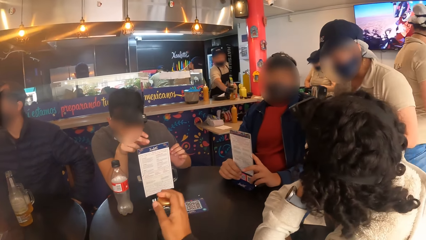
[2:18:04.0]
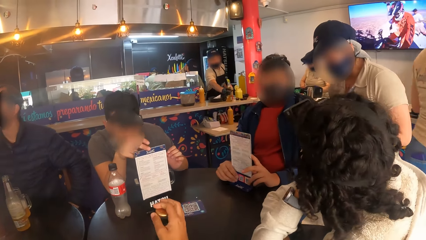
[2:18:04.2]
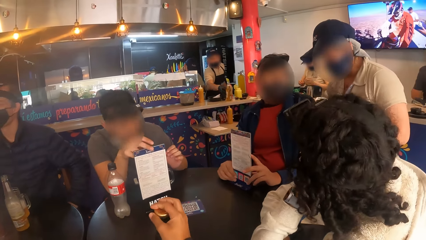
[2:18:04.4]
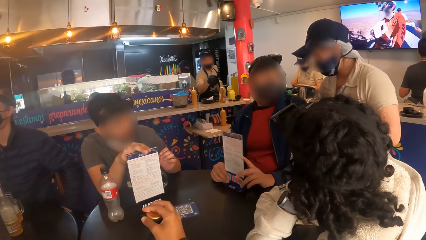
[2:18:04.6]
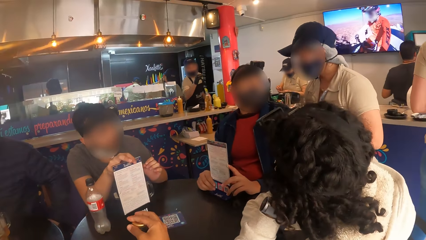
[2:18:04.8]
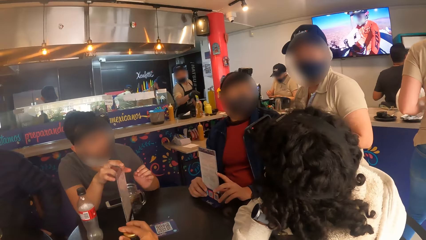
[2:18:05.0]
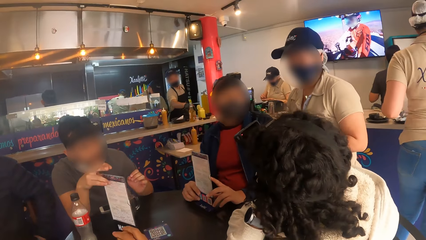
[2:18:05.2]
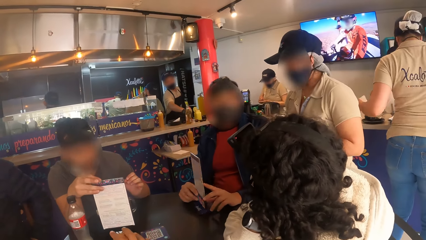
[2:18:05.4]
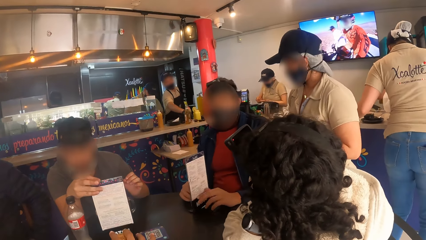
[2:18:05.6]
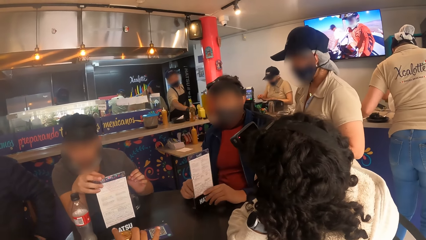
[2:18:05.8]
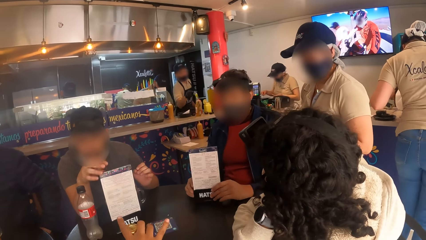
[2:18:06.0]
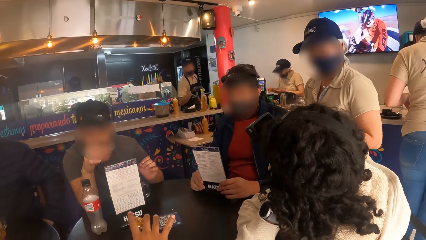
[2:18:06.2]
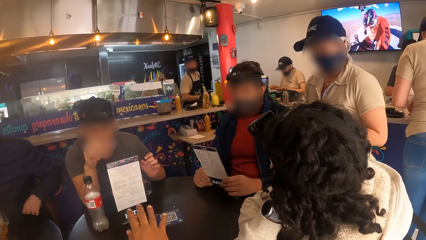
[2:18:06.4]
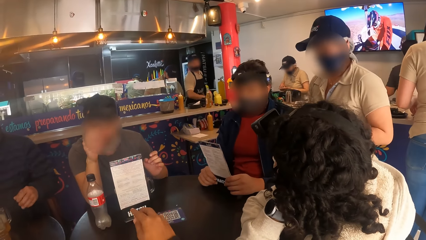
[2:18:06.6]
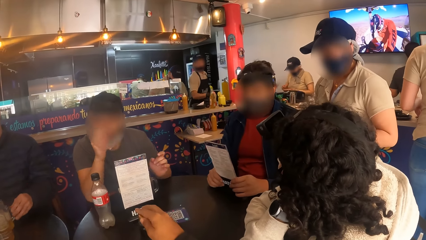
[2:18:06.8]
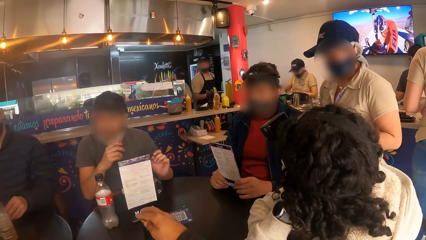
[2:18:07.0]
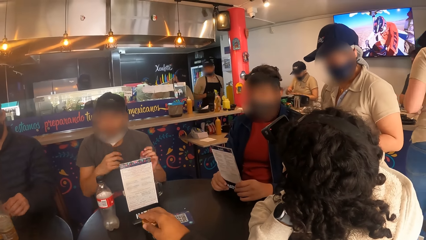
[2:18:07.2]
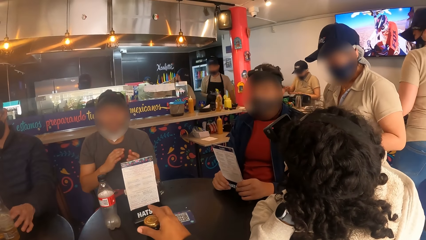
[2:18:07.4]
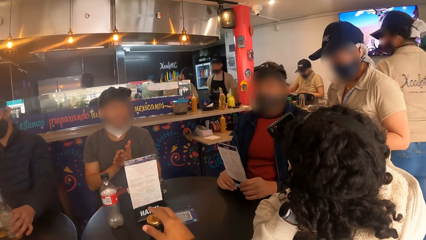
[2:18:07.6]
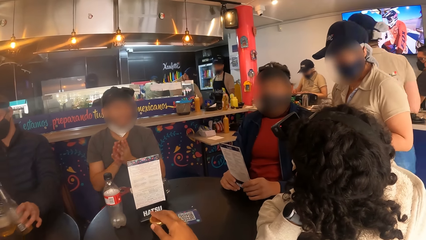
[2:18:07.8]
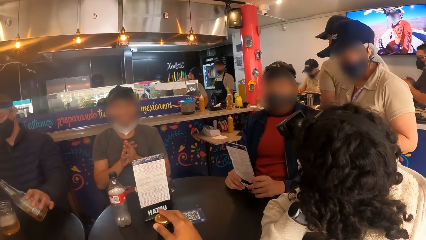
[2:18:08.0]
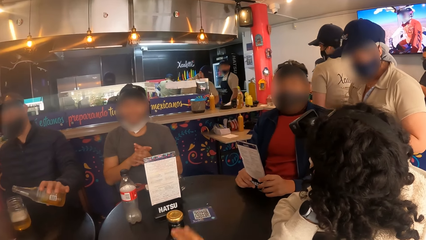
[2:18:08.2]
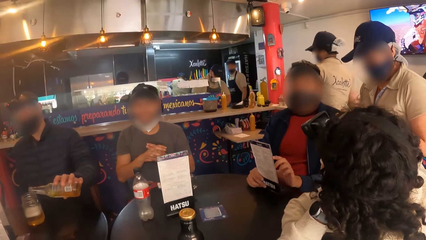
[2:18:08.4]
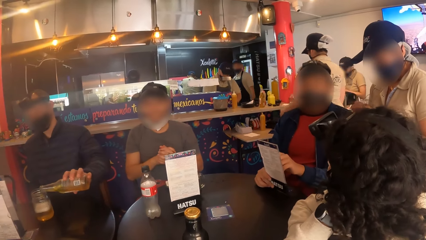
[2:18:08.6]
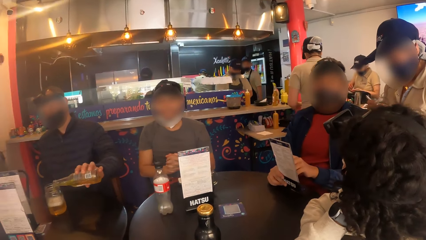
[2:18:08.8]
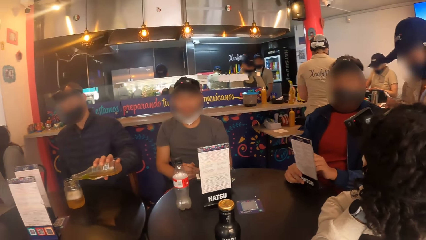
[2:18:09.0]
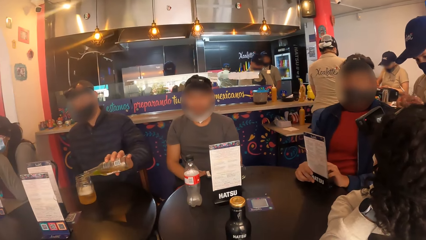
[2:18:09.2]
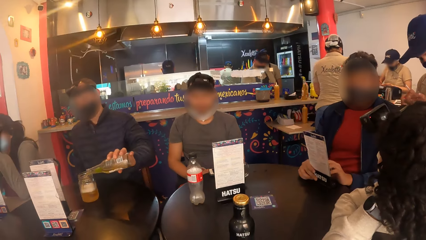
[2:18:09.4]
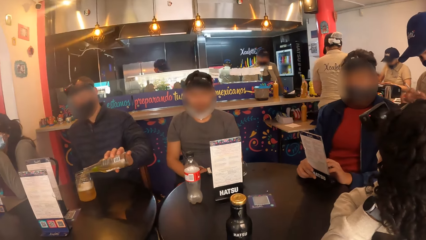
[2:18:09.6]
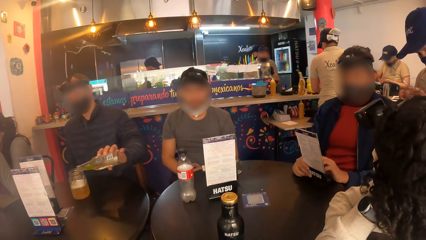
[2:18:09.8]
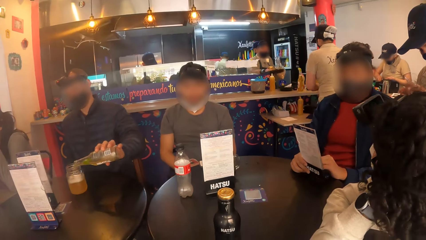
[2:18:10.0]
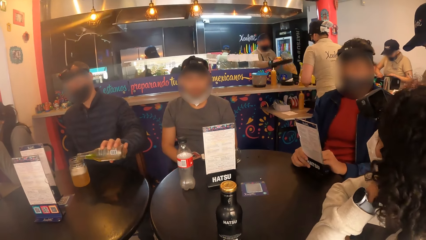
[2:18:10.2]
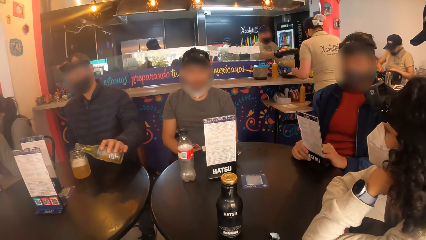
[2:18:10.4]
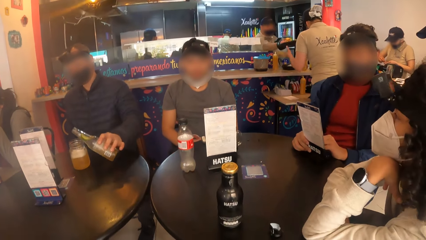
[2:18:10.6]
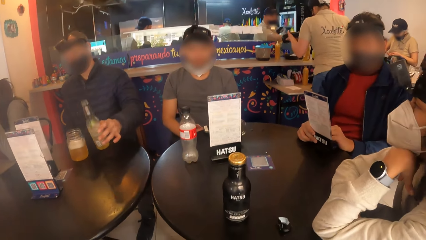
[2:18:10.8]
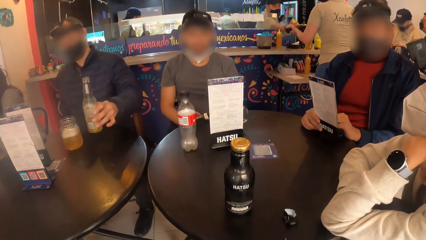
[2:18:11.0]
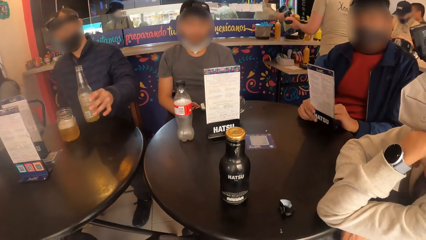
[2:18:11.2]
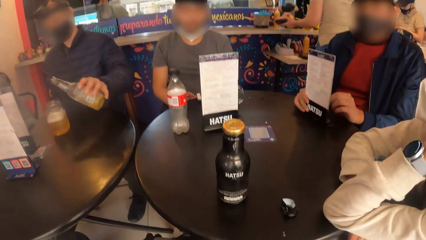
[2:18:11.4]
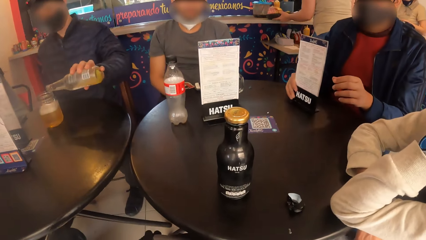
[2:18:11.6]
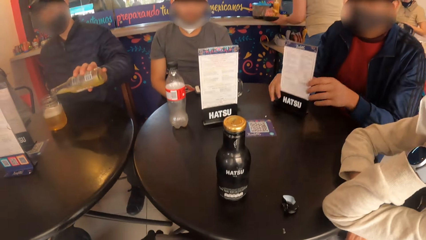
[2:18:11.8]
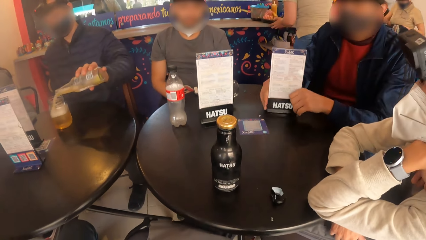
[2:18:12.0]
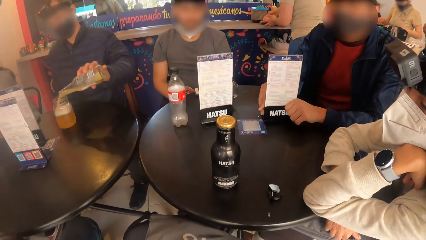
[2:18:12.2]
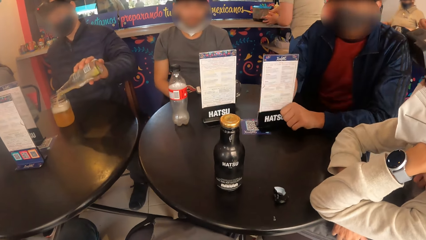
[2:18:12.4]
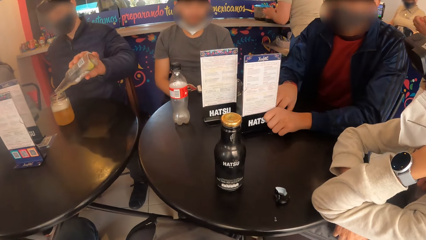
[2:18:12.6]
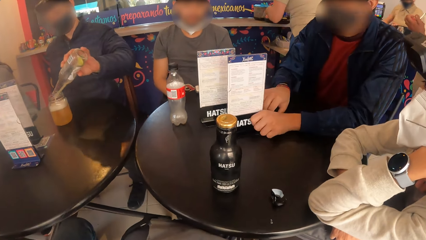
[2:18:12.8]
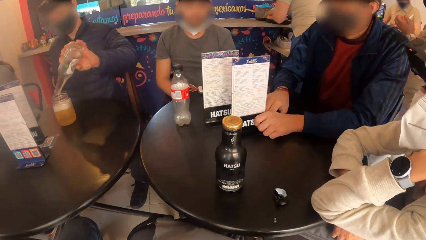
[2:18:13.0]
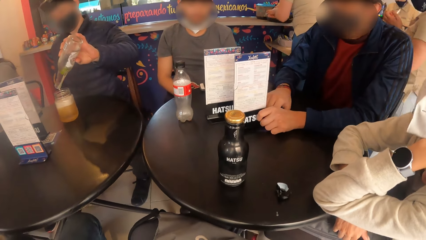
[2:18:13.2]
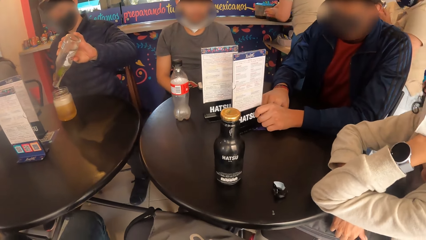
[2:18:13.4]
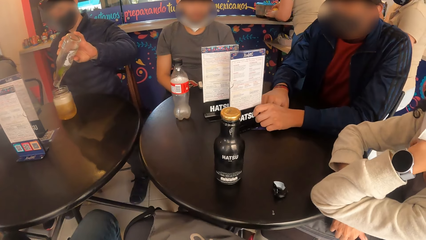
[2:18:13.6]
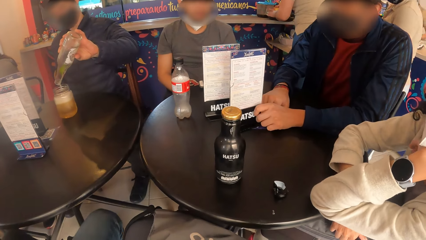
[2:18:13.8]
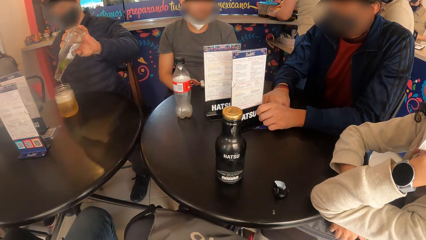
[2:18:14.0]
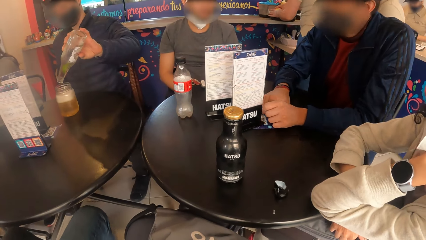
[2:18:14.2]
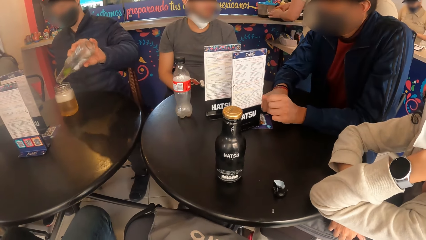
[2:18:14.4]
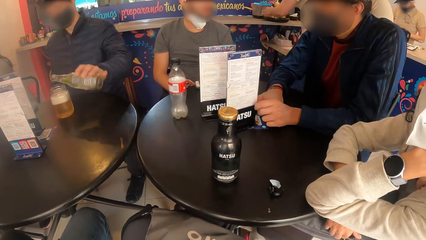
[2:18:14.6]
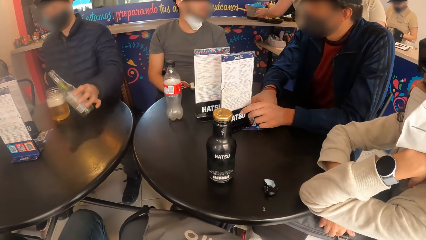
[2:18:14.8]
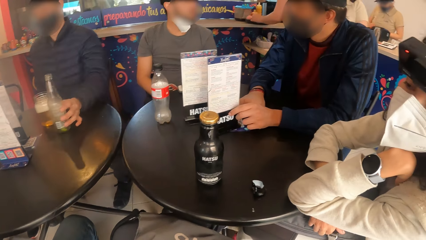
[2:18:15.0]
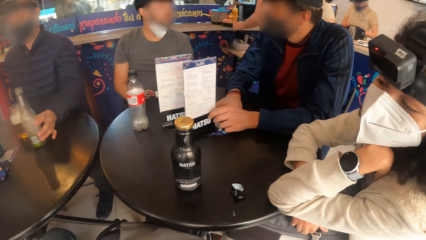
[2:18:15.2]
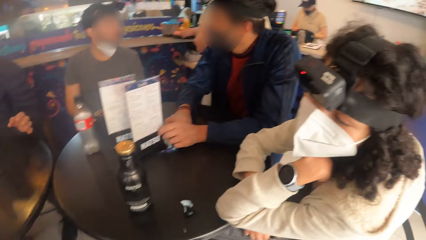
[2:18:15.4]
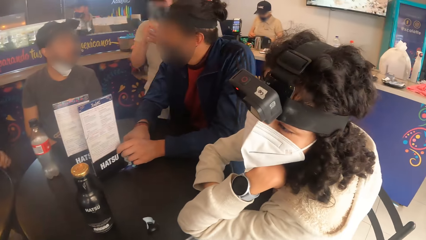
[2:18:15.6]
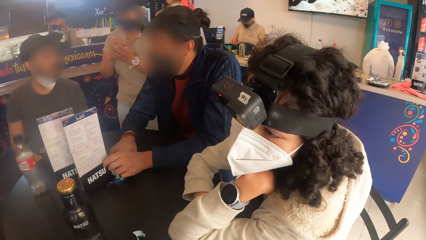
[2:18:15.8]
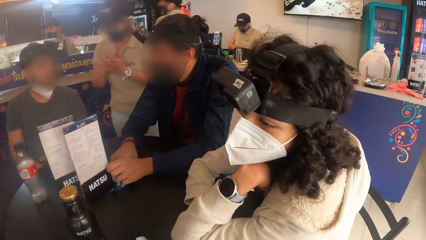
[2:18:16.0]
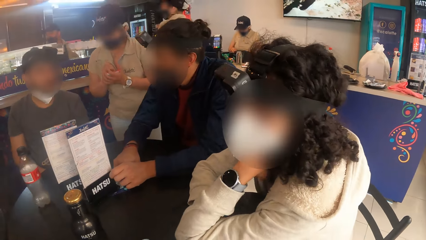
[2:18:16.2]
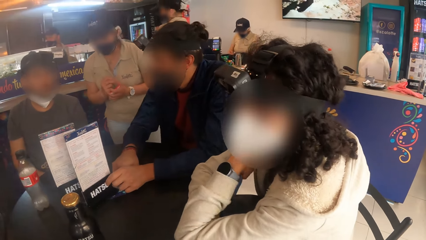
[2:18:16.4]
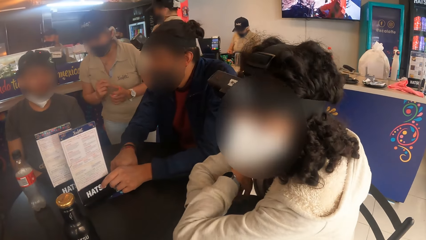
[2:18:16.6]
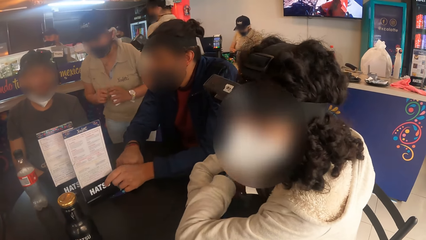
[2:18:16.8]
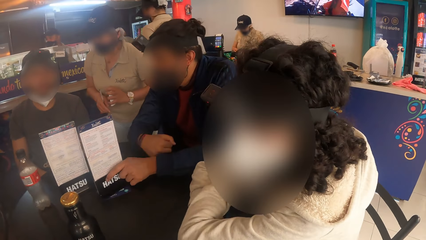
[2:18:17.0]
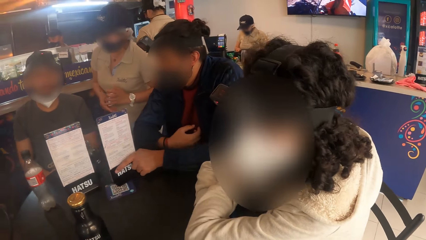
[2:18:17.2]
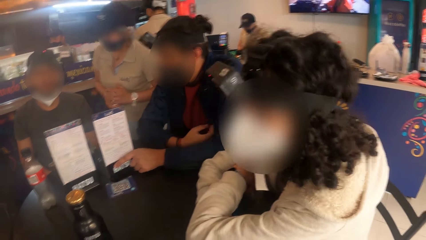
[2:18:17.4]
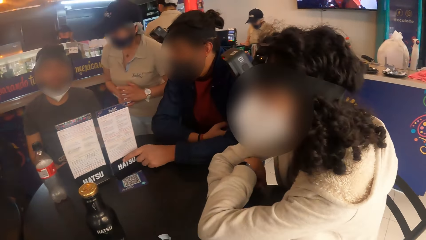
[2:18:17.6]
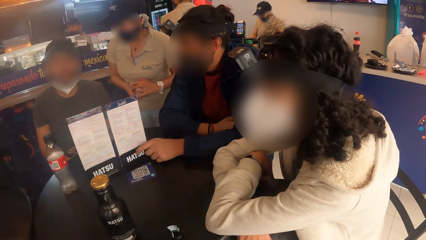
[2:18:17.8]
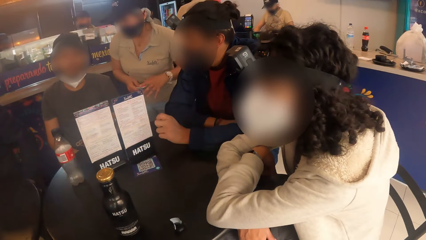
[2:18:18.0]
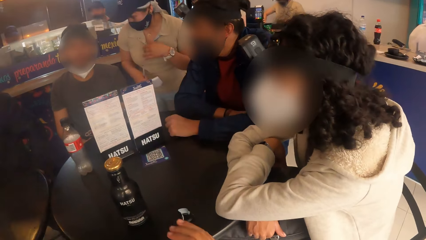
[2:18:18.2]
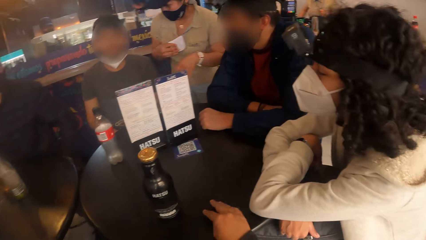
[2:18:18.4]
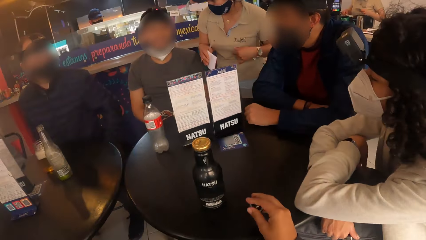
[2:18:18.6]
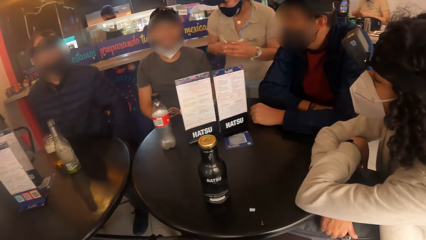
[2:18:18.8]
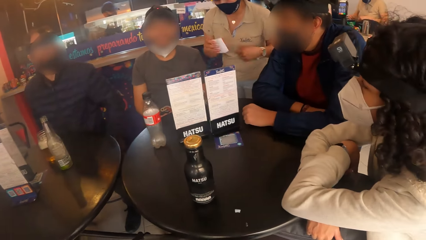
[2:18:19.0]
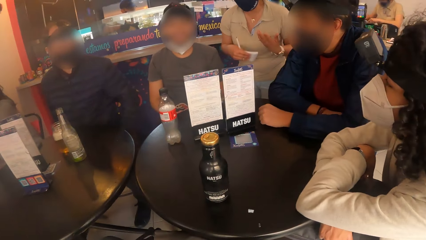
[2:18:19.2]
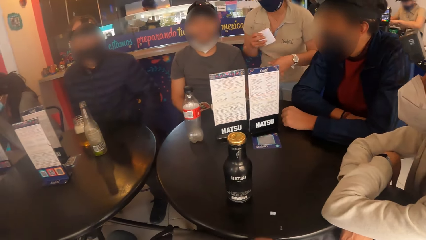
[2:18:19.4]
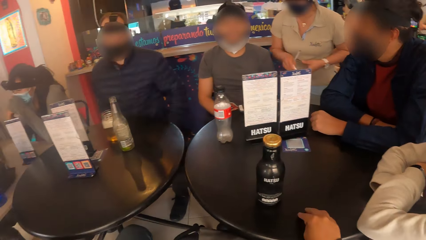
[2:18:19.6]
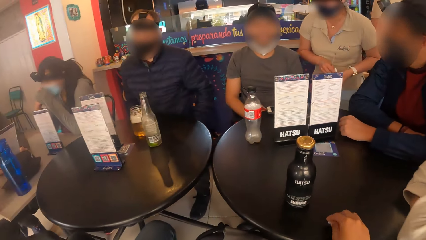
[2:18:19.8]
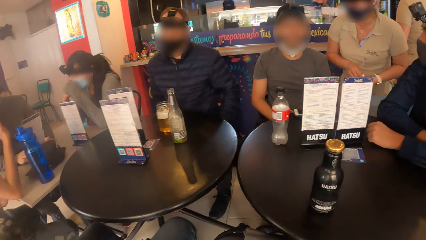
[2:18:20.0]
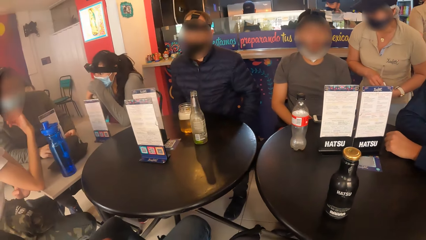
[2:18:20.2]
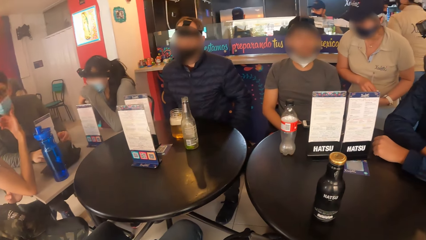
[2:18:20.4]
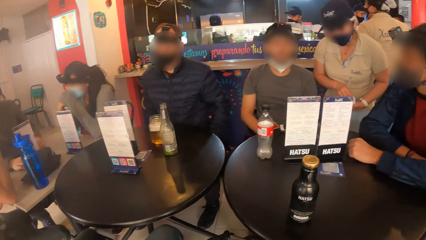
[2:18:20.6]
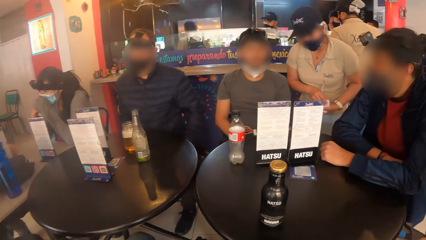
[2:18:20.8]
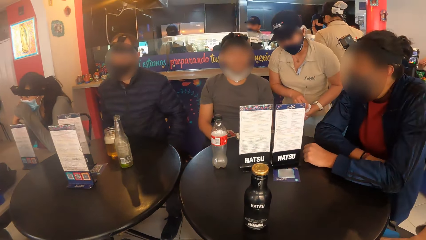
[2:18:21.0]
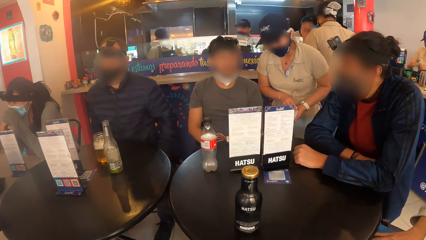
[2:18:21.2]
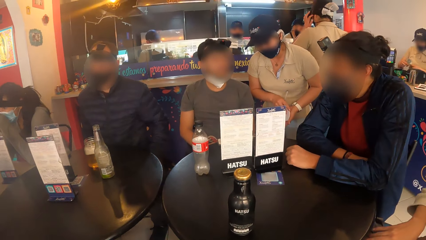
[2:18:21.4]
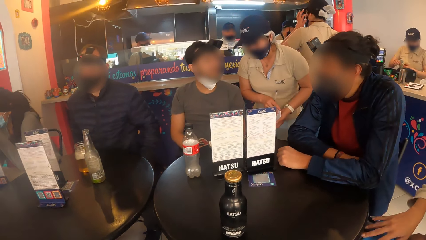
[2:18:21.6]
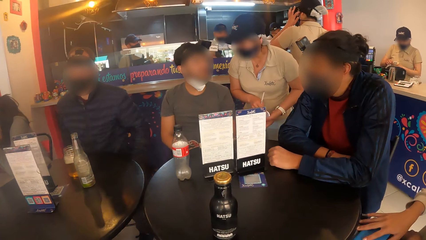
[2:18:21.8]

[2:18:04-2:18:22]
The camera wearer covers the bottle with the lid in his right hand. A man turns the menu on the table with his right hand. Another man turns the menu on the table with his hands. The other man touches the menu in his right hand with his left hand. The camera wearer removes his right hand from the bottle. He looks at the bottle. The other man moves the menu on the table with his hands. A waitress interacts with the first man. The camera wearer looks at a person. The other man moves the menu on the table with his left hand. The person removes her left hand from the chin. The waitress passes the jotter from her left hand to her right hand and gestures with her hands. The camera wearer picks up the seal from the table with his right hand. He picks up the seal again. The waitress holds the jotter with her hands. The camera wearer looks sideways.
